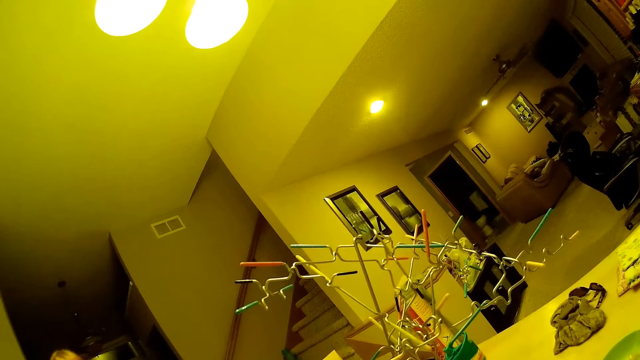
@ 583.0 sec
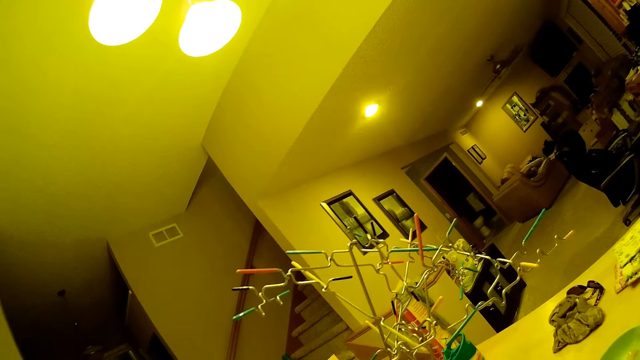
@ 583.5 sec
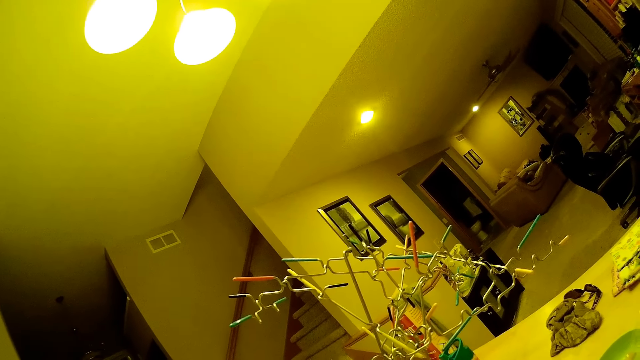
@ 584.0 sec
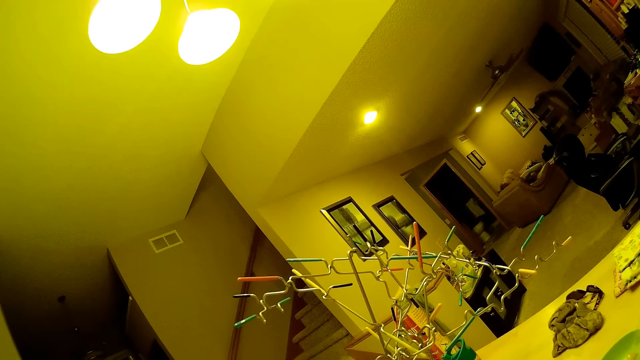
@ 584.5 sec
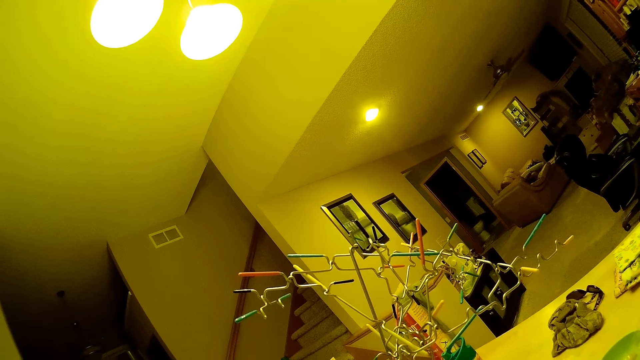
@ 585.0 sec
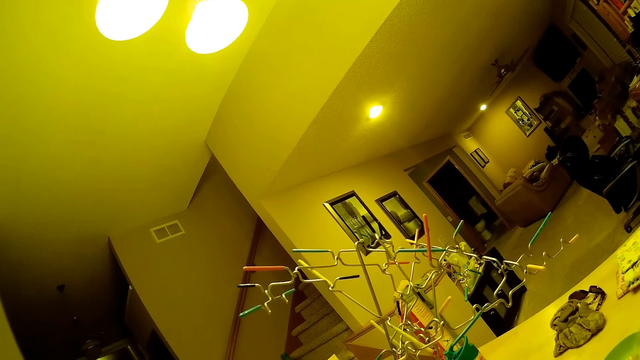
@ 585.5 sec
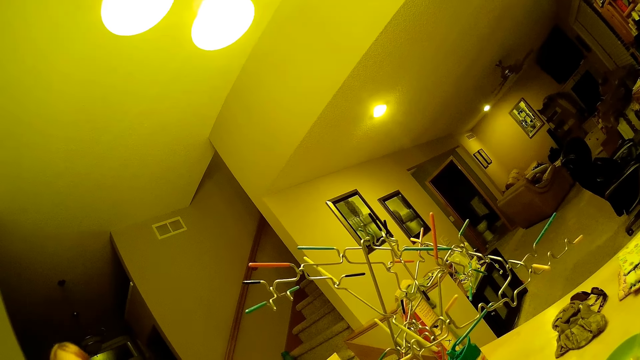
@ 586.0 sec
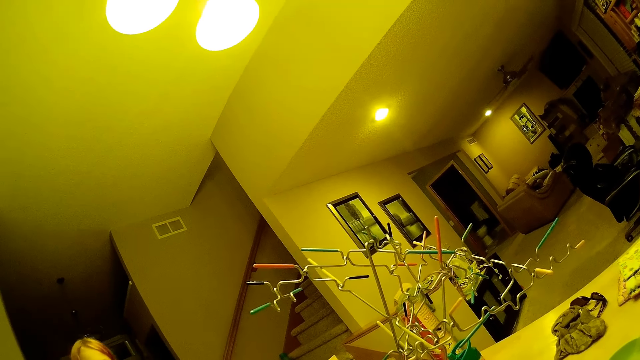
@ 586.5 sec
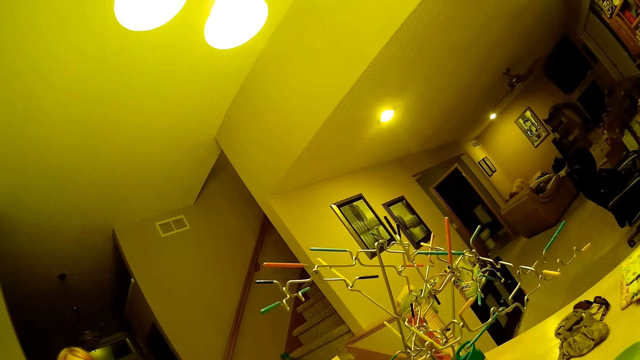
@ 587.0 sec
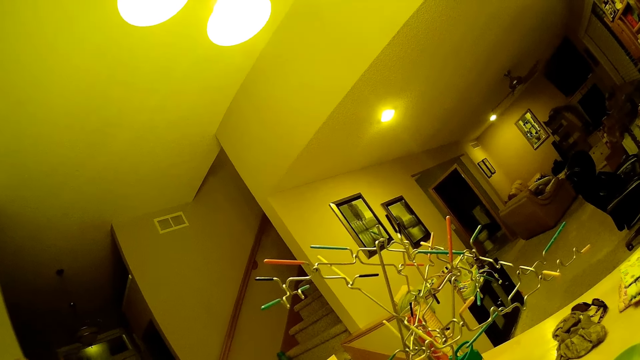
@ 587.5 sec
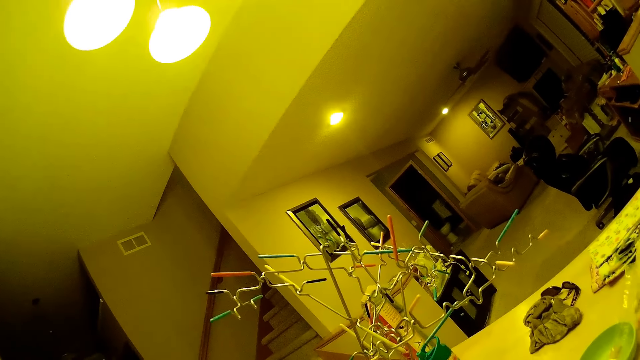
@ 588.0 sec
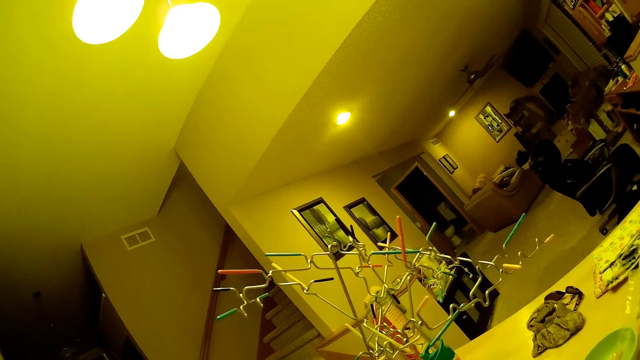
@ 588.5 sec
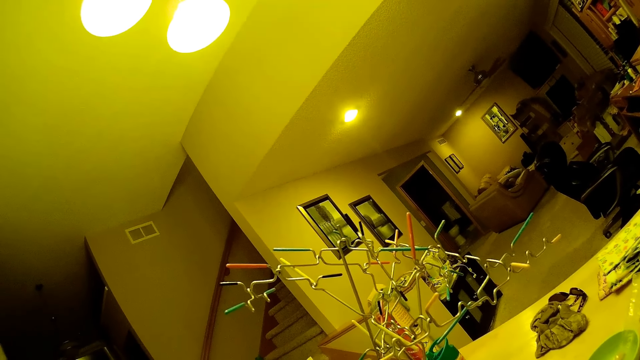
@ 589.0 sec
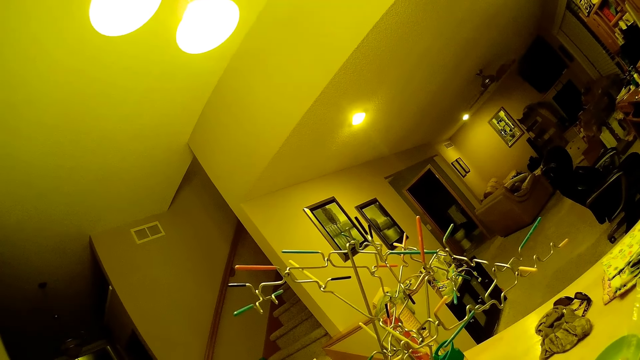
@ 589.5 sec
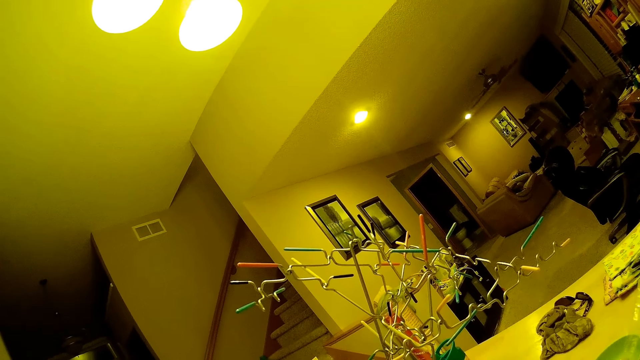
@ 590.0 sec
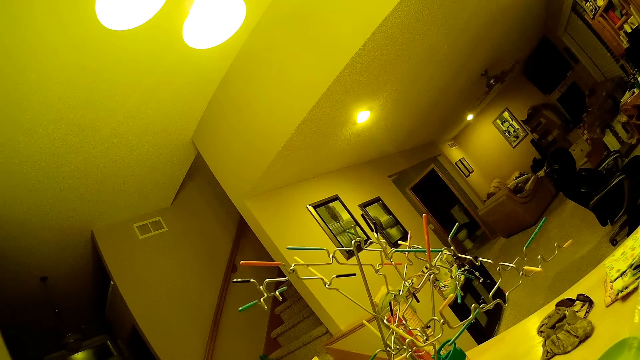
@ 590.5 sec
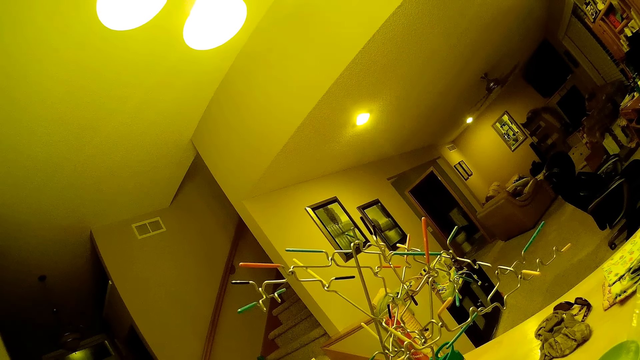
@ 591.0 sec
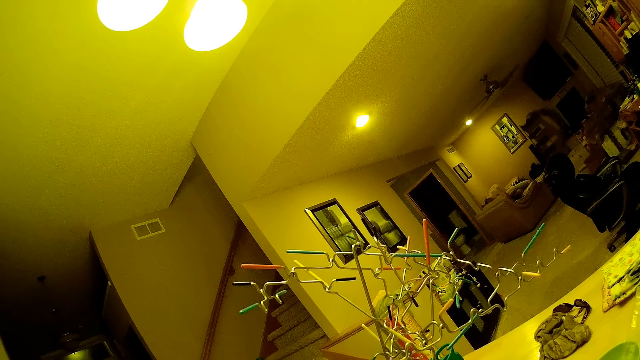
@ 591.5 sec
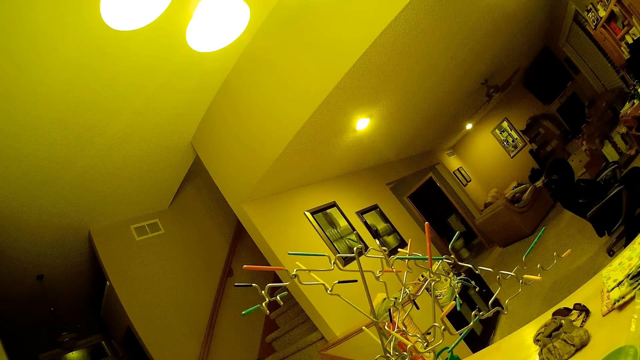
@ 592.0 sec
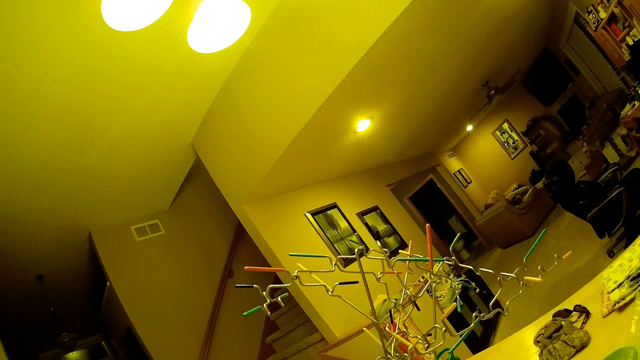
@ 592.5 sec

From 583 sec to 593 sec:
The camera wearer looks at the structure.

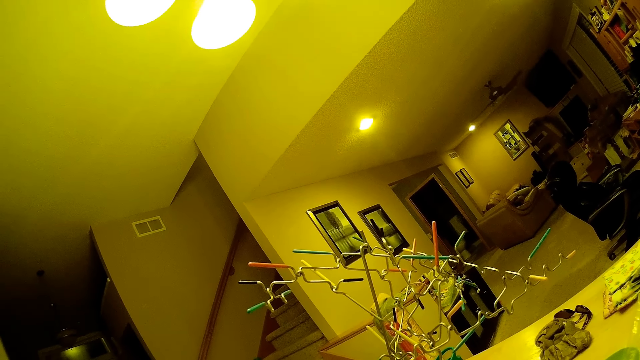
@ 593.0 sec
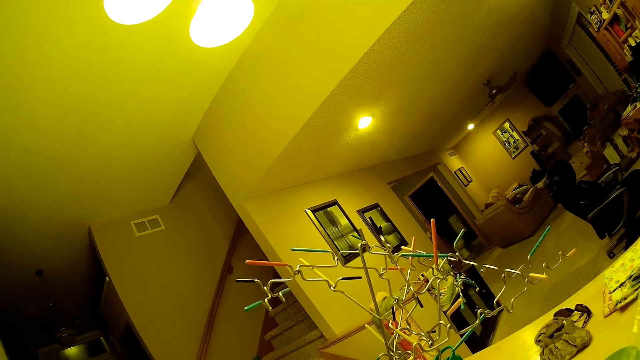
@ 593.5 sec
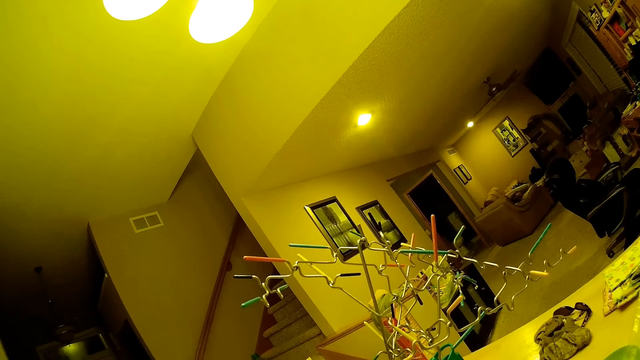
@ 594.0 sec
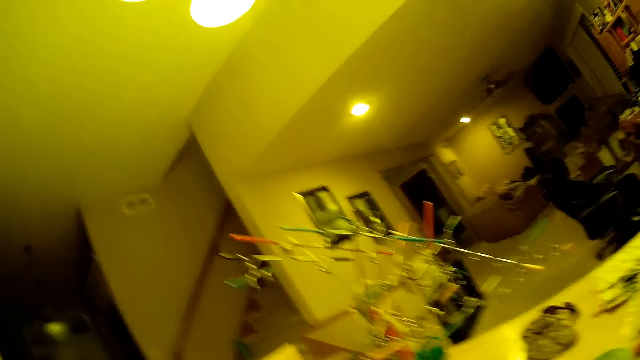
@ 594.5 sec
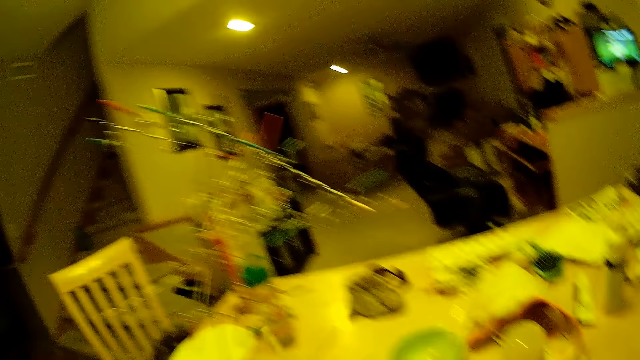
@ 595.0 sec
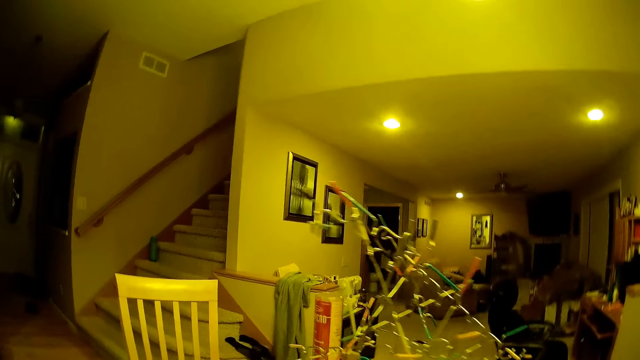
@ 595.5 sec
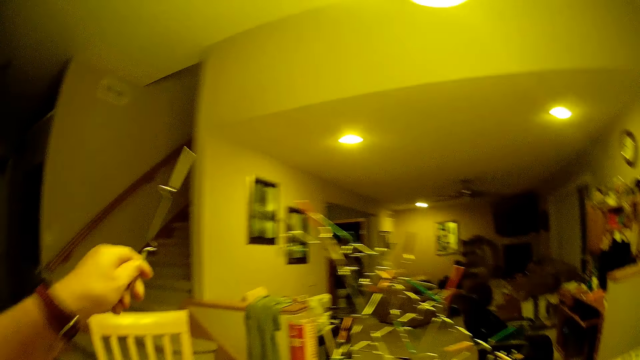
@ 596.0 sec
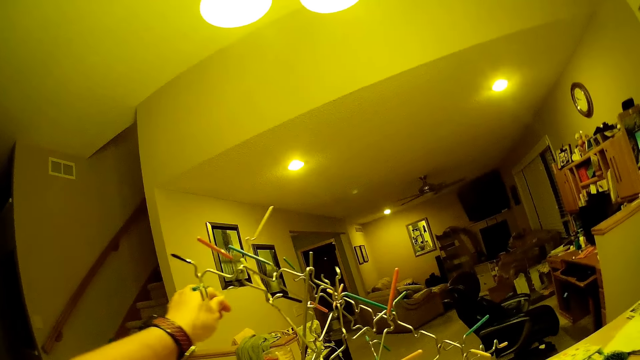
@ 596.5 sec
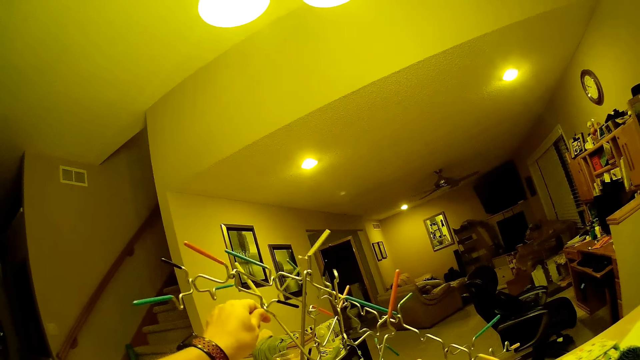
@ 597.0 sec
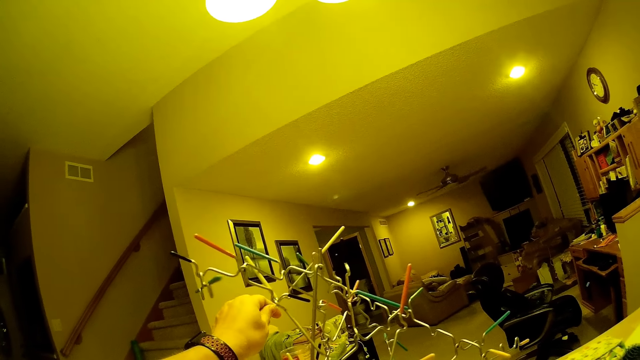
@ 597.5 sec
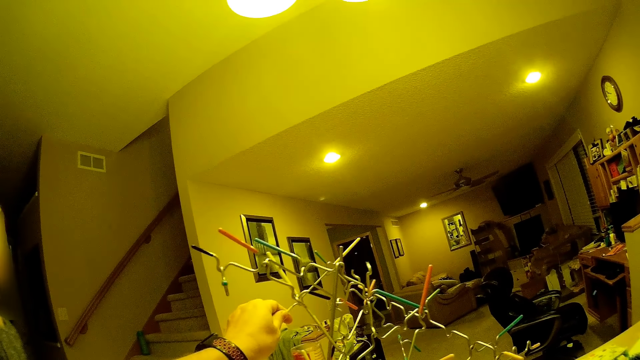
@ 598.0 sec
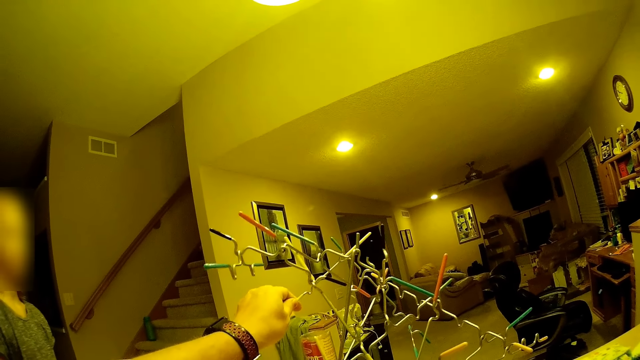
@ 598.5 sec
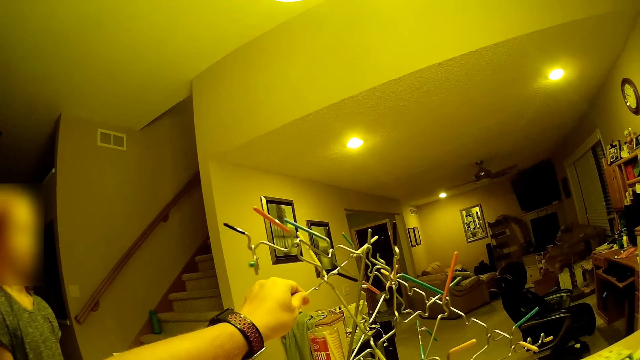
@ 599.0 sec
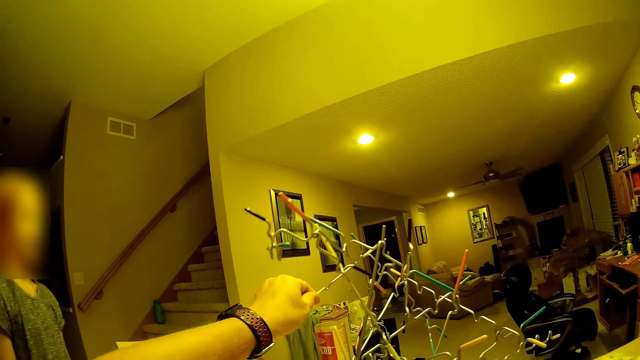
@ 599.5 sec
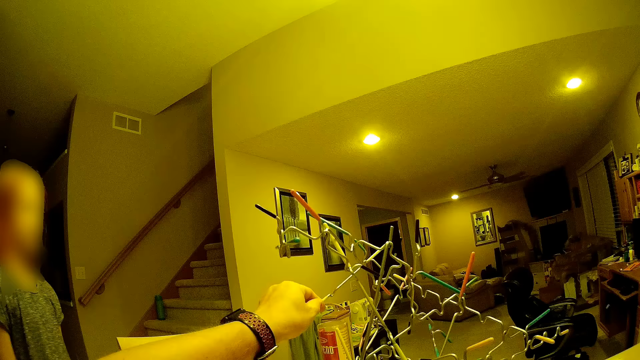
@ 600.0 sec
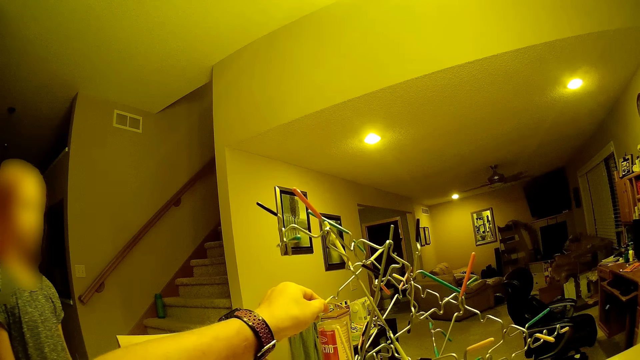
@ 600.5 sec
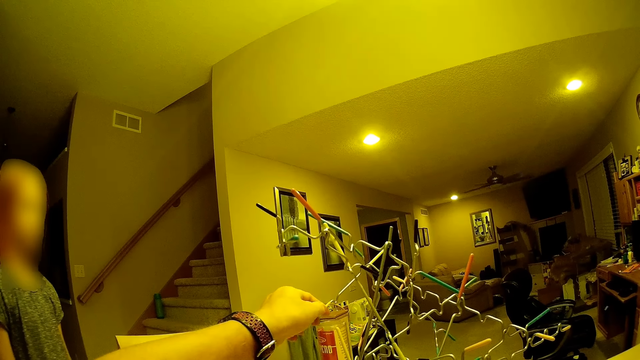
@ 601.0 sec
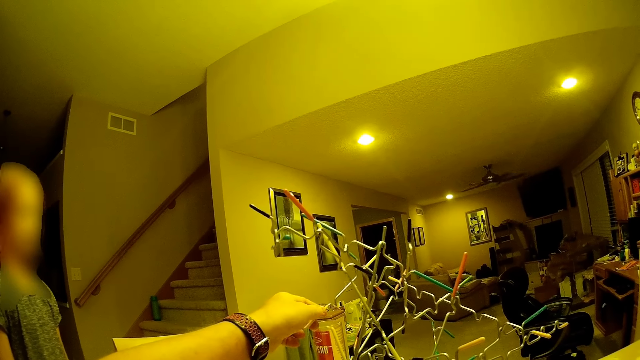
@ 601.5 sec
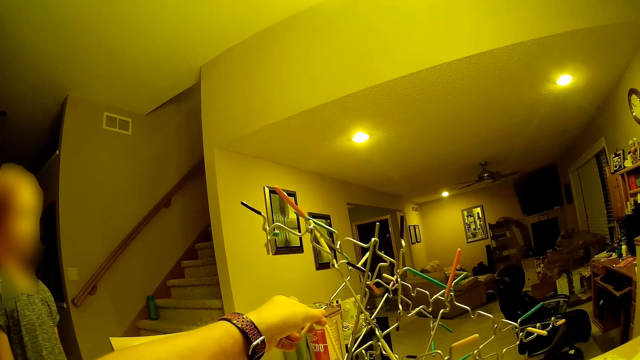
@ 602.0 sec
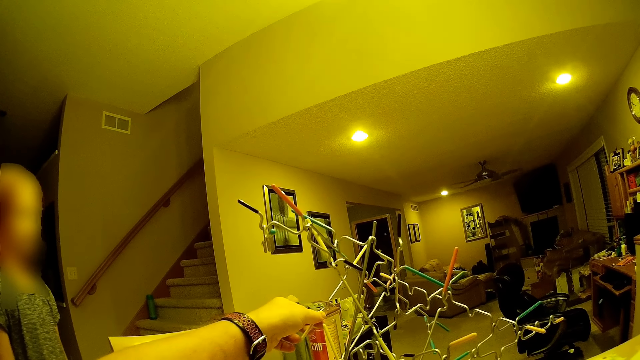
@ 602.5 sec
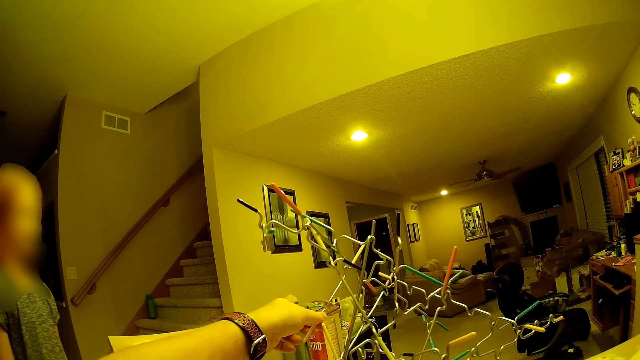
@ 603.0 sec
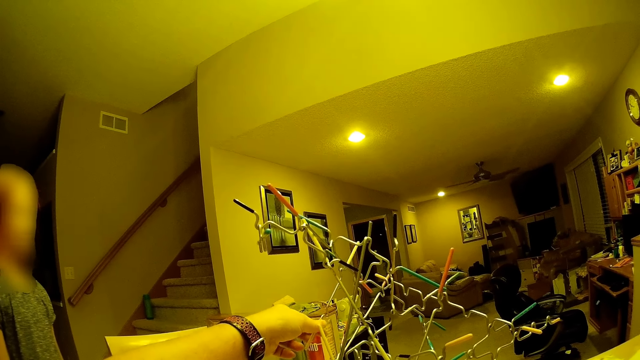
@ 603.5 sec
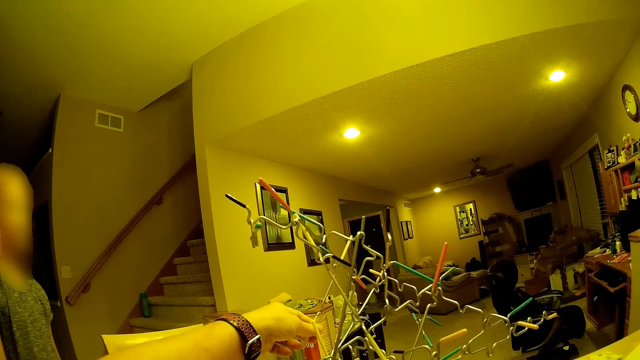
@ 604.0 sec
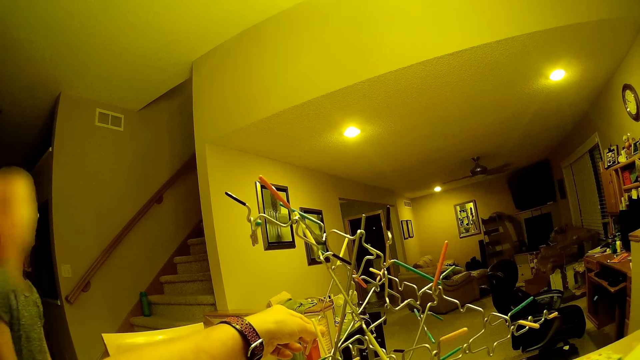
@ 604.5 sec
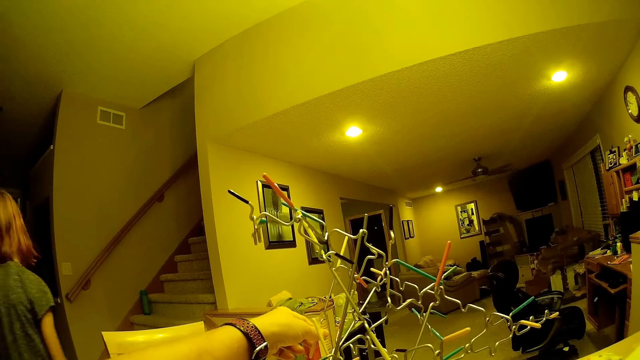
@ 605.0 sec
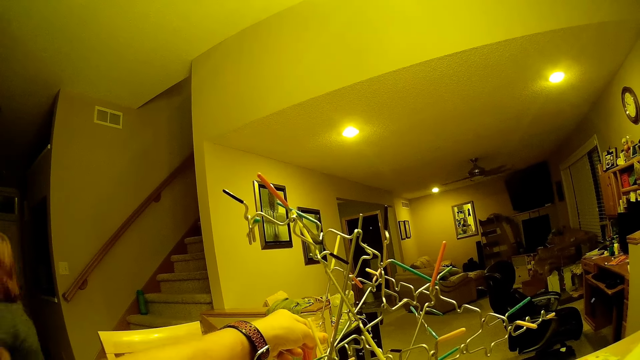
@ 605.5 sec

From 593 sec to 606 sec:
The camera wearer takes a wire. A lady fixes something in the room. The camera wearer puts the wire on the structure. The lady converses with the camera wearer.
